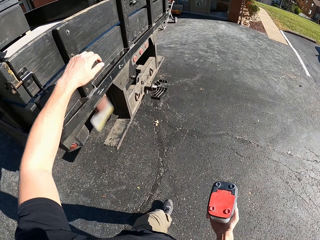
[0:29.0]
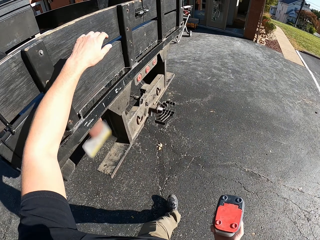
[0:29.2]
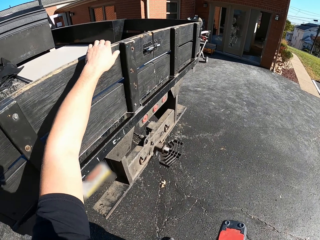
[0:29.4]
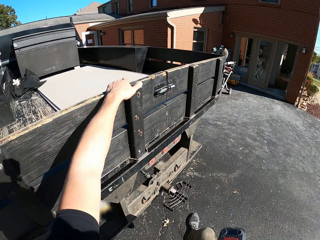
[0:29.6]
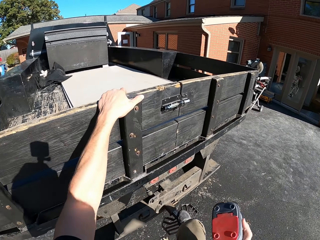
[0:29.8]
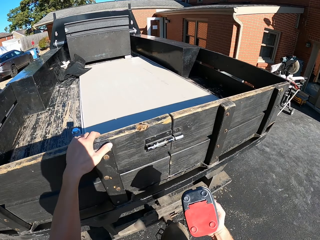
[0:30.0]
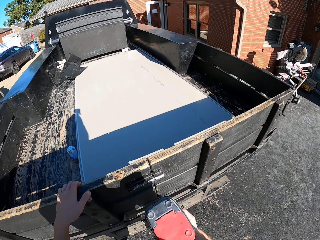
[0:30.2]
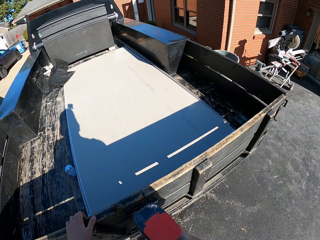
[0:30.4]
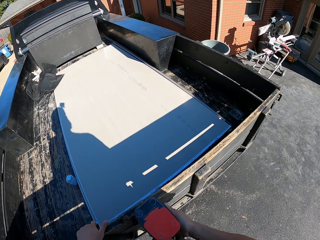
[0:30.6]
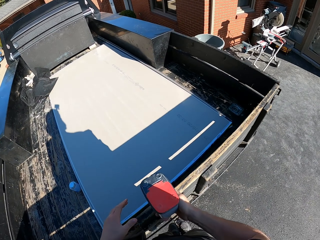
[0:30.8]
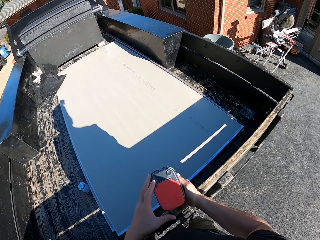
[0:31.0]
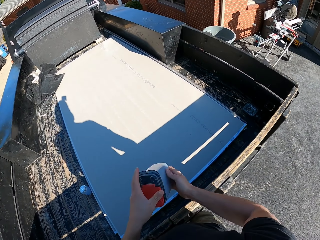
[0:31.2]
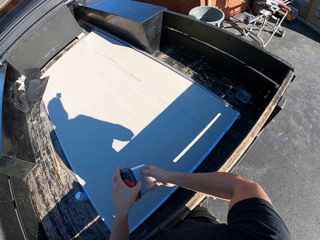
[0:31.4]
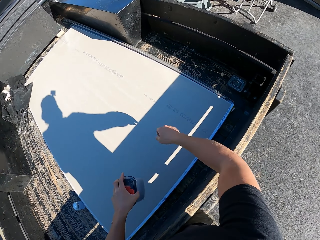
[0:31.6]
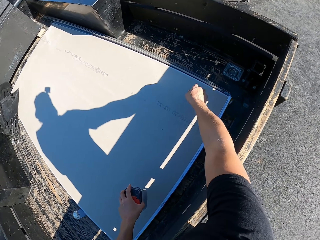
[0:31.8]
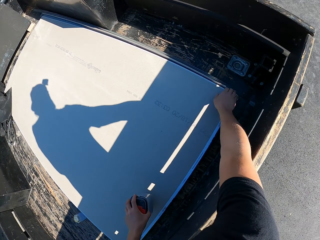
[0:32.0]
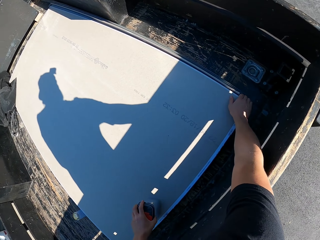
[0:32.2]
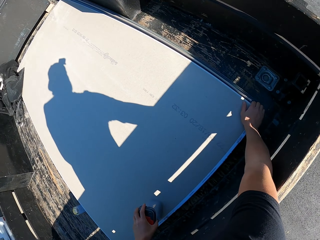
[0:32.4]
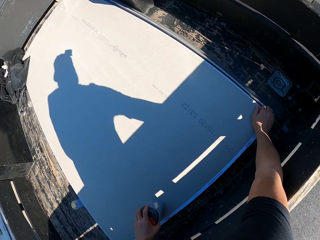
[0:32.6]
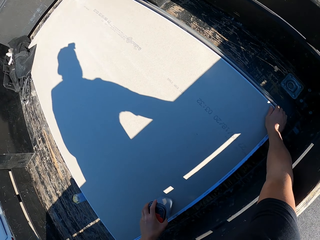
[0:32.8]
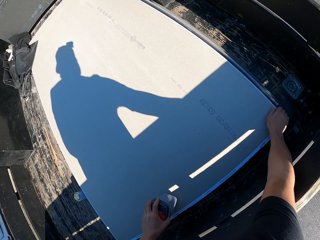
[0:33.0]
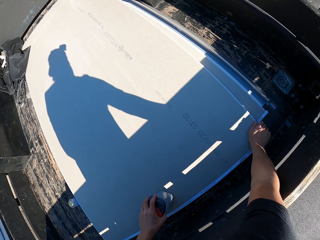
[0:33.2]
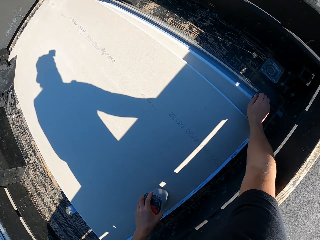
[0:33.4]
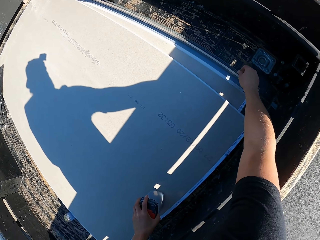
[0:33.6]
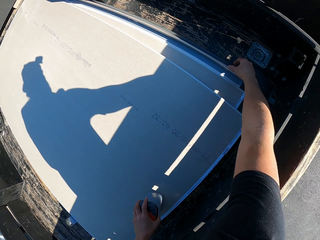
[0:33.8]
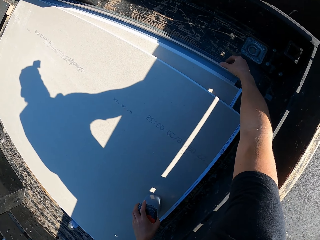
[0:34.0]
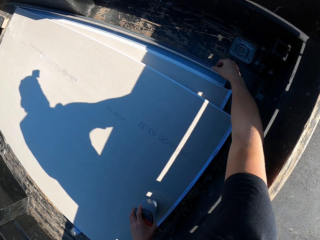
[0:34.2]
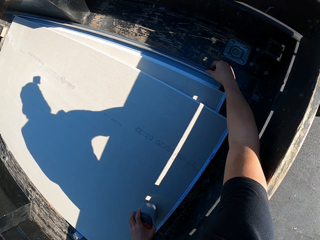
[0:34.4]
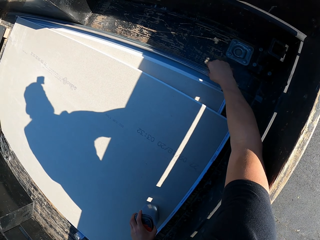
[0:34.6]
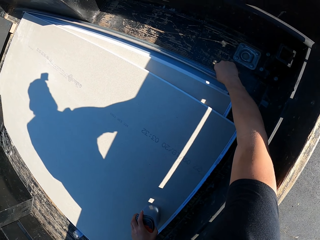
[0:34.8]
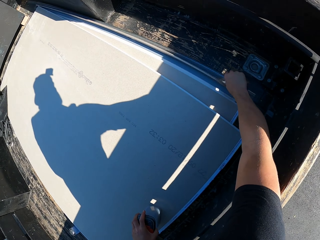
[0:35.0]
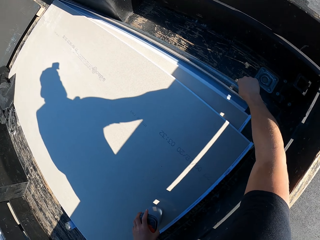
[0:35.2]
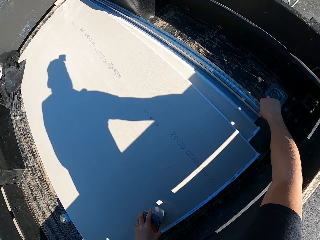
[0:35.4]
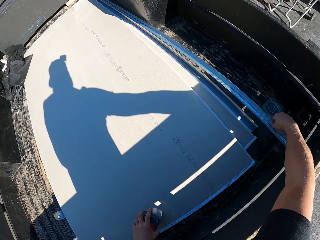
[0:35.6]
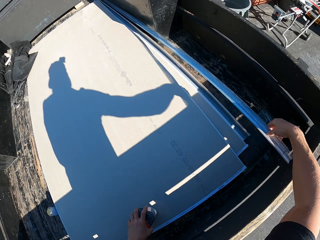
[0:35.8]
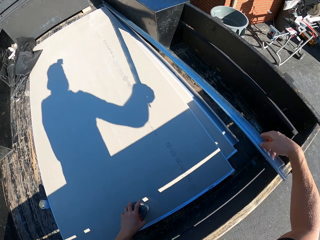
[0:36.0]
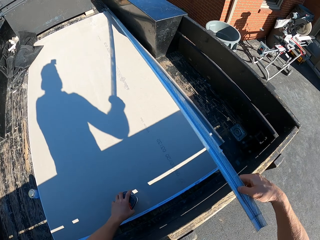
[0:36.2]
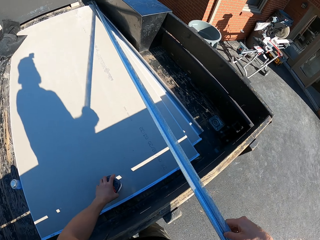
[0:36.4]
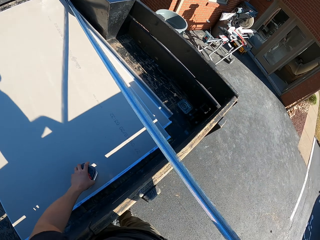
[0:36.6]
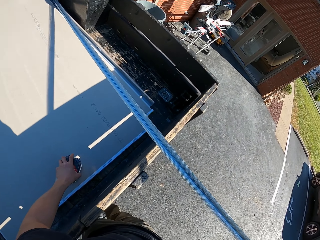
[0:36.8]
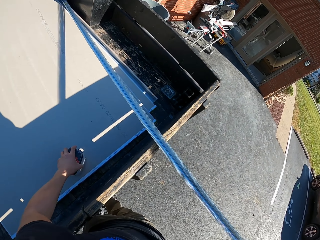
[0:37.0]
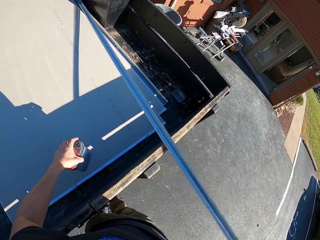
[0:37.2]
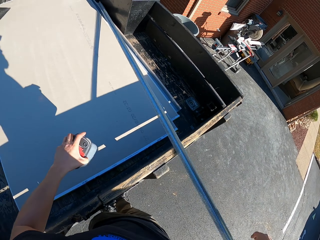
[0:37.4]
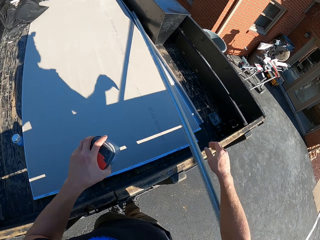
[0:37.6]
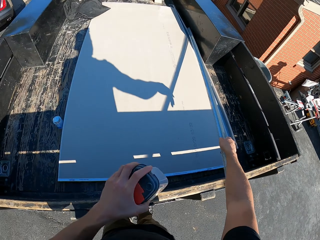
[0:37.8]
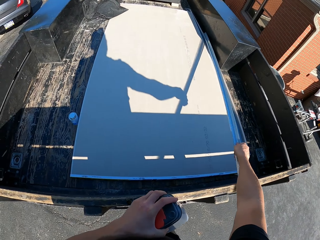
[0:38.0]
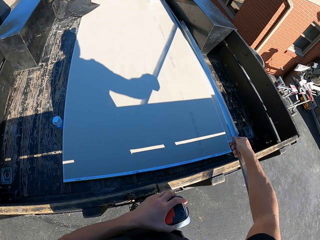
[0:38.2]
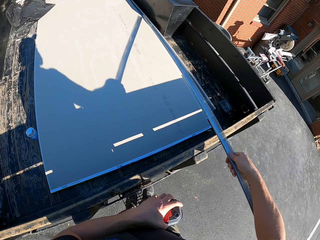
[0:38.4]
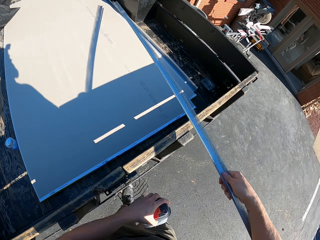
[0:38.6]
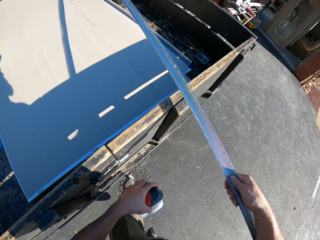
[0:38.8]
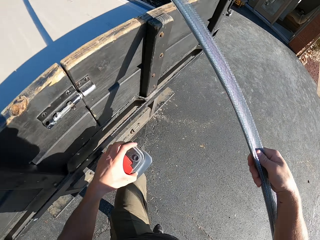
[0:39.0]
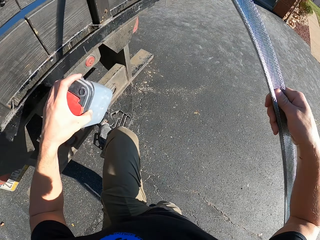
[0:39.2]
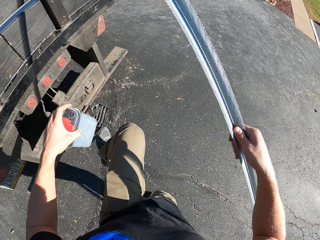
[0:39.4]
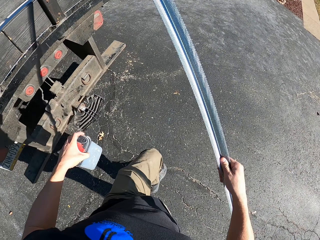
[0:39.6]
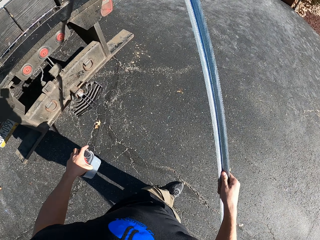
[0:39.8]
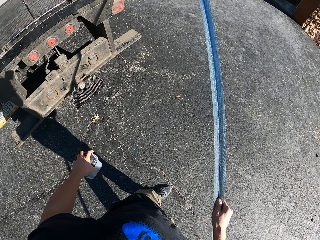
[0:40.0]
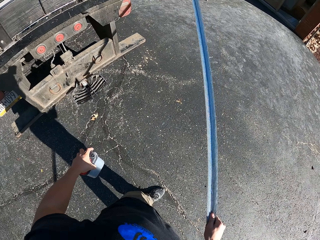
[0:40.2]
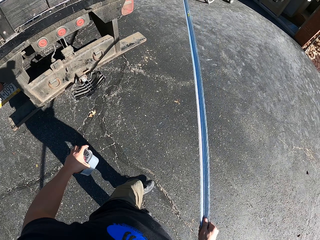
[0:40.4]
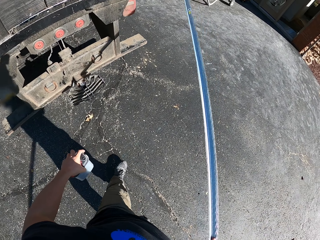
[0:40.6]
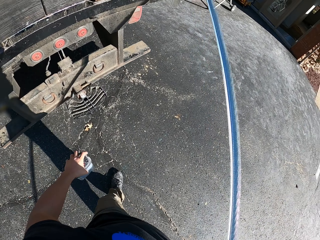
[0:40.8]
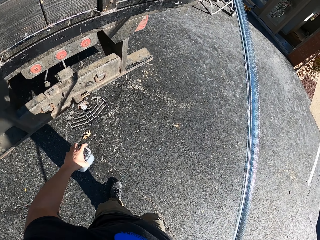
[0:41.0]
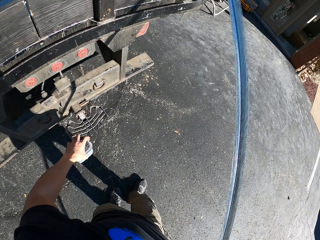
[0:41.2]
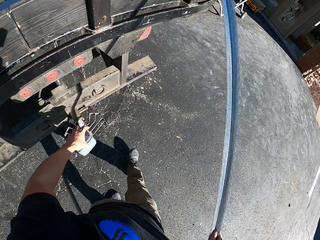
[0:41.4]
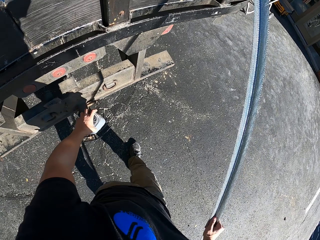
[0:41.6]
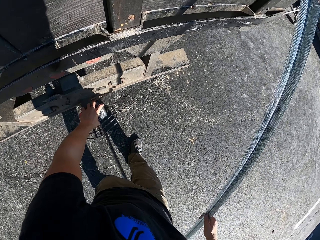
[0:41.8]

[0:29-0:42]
The camera wearer climbs a truck. They put something down. They adjust boards in the truck. They pick meshes or a pipe in the truck. They pick the pipe again. They descend from the truck.

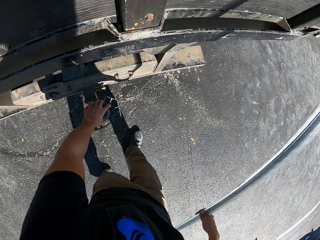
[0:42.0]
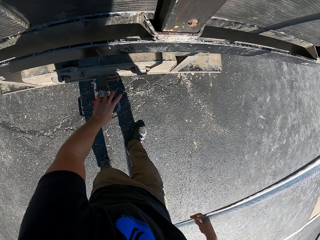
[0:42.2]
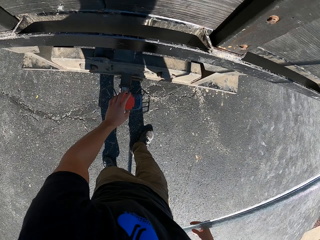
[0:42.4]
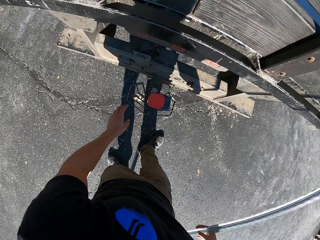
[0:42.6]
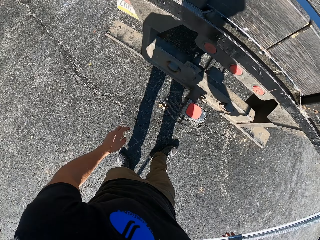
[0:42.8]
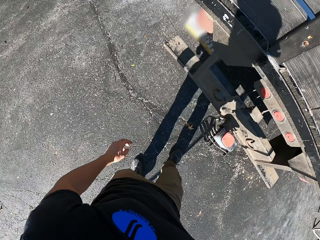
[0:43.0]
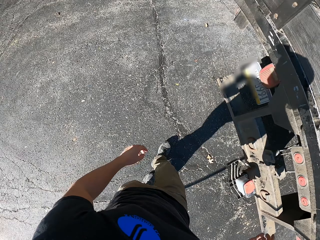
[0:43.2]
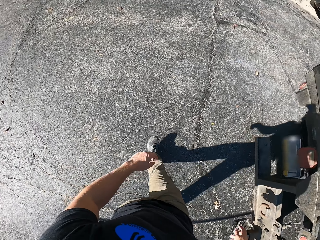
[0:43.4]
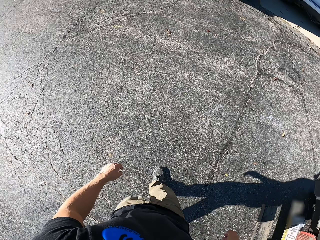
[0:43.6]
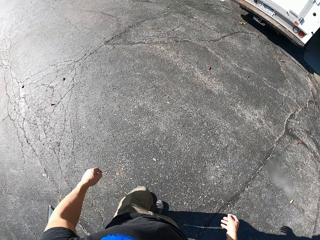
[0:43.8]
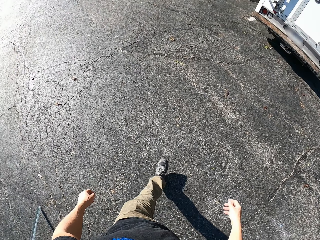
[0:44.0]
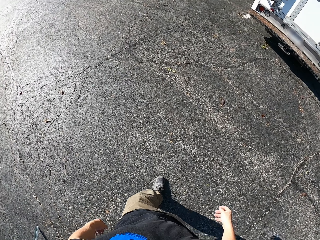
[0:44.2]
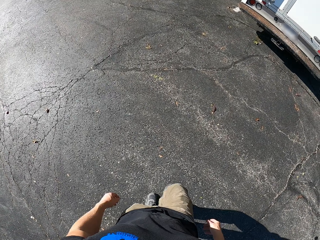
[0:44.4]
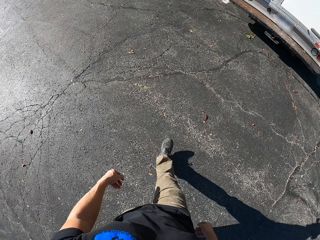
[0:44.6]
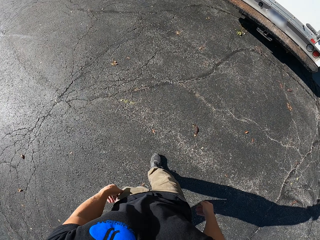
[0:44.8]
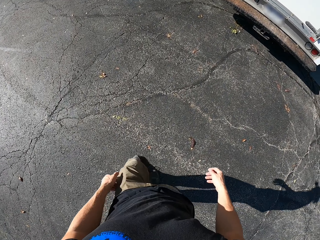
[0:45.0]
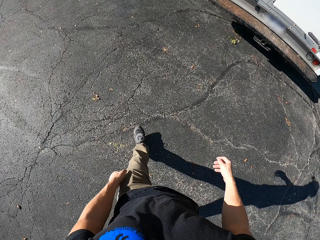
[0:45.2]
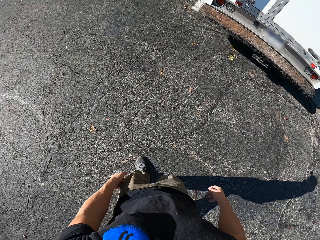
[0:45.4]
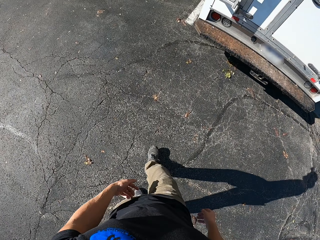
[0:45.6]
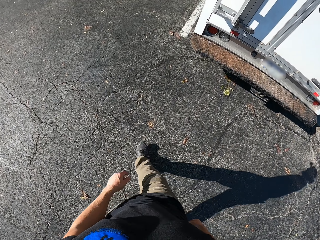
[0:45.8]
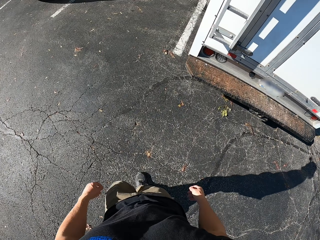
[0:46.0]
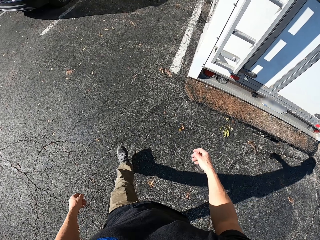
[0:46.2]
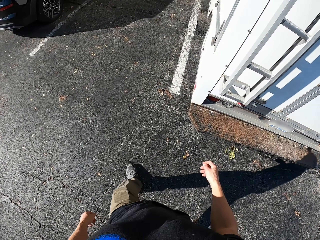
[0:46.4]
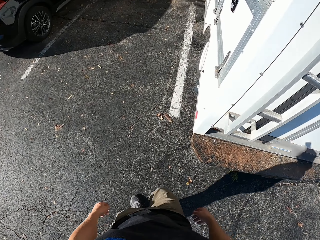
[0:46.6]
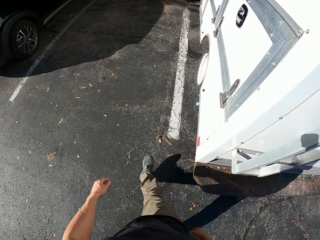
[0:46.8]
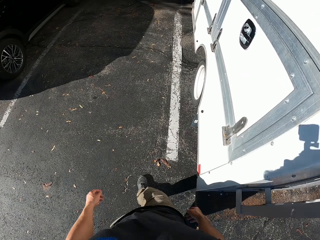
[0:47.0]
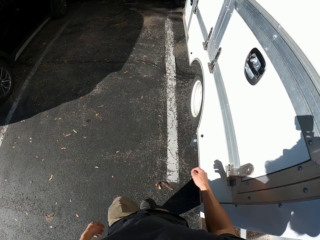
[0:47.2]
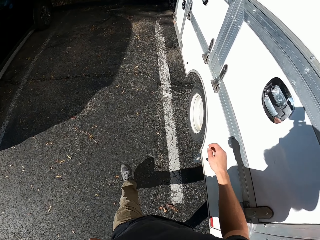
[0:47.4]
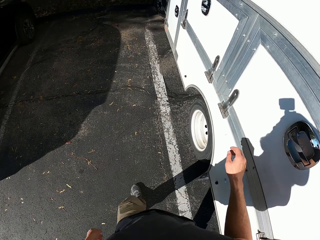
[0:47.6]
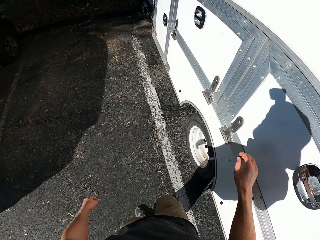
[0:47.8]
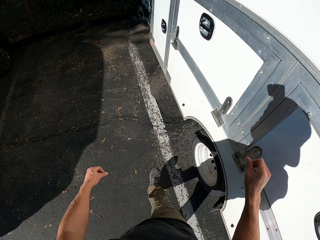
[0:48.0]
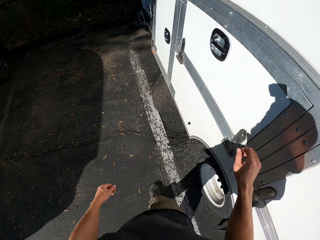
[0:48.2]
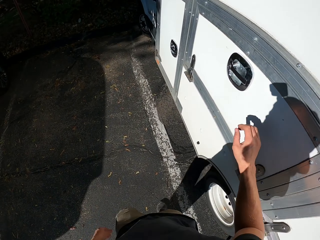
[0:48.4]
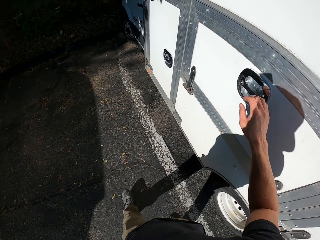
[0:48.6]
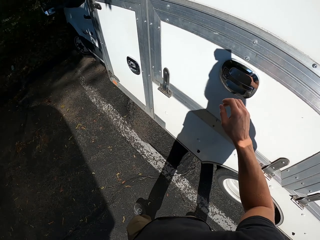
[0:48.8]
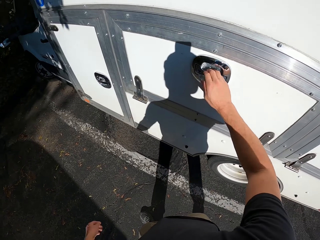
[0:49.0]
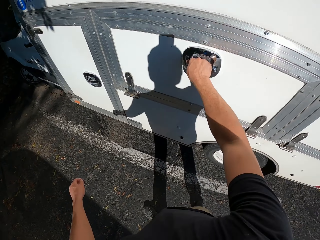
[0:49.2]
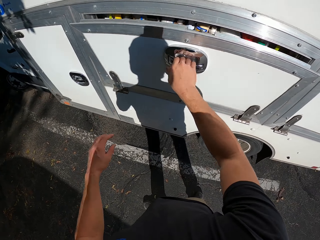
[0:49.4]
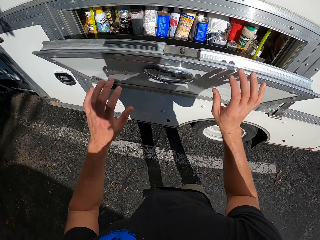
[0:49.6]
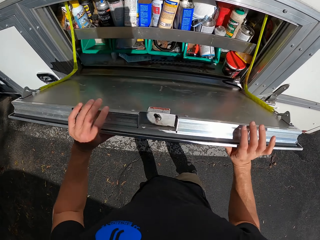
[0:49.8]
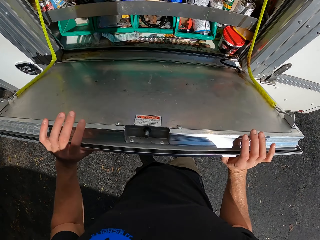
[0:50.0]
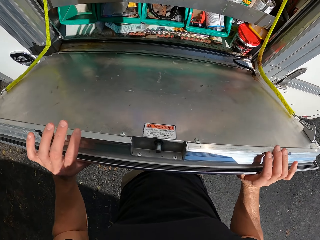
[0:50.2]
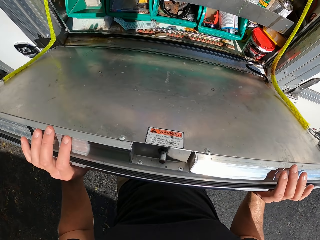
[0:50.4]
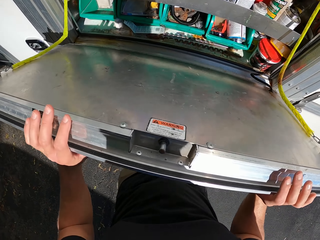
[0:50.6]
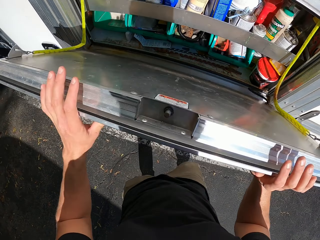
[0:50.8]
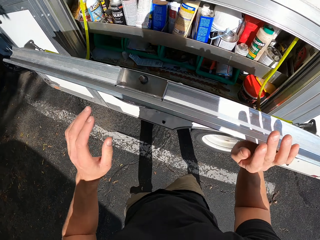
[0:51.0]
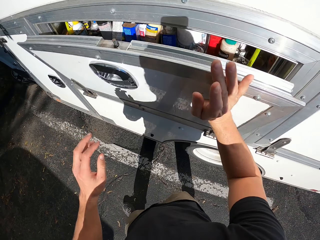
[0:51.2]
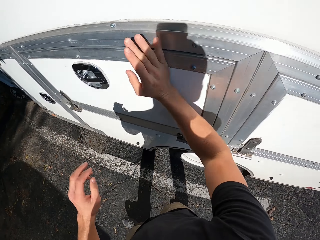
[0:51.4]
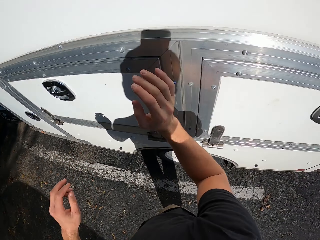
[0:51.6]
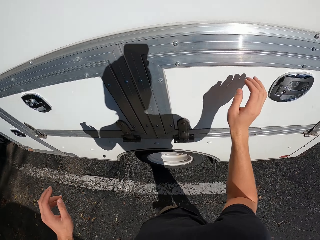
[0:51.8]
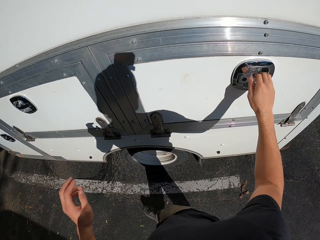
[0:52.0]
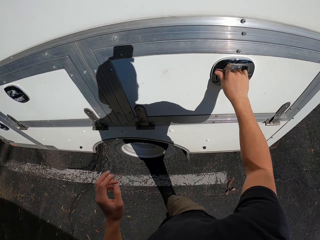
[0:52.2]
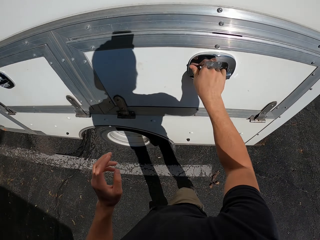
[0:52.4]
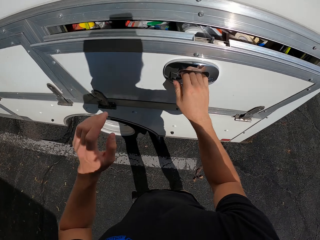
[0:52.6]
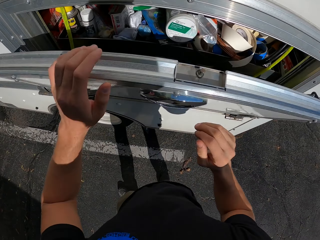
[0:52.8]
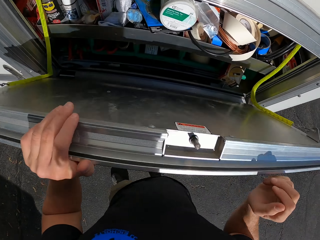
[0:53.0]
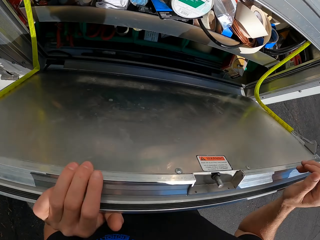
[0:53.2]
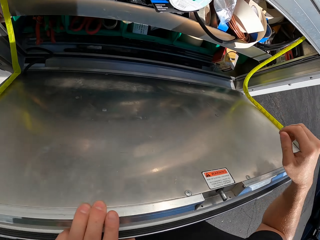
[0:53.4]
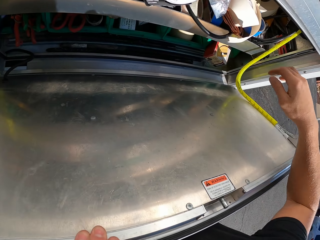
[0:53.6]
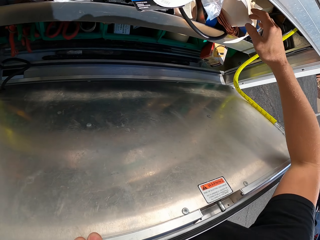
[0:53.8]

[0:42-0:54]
The camera wearer puts the container on a truck. They walk around in the compound. They open a caravans store door. They close the caravans store door. They open the caravans store door.
